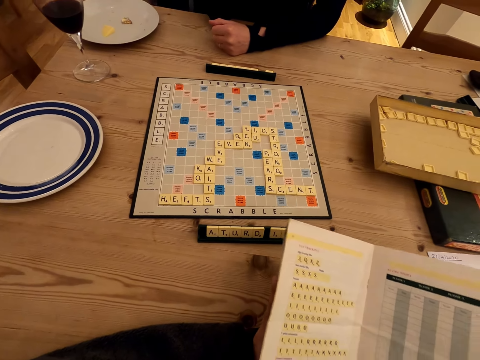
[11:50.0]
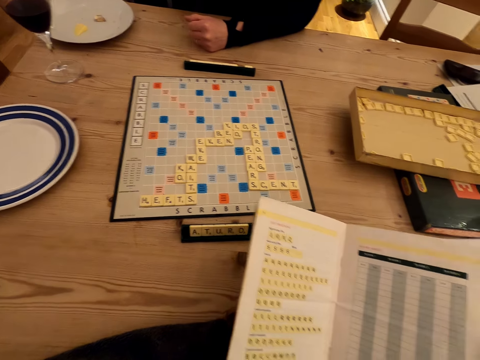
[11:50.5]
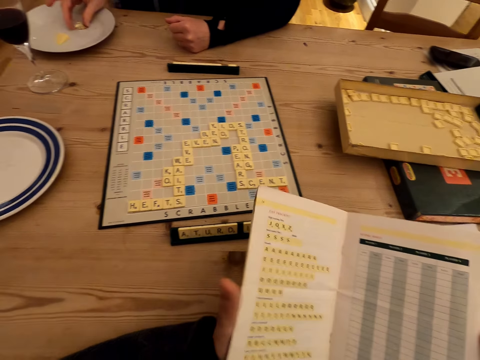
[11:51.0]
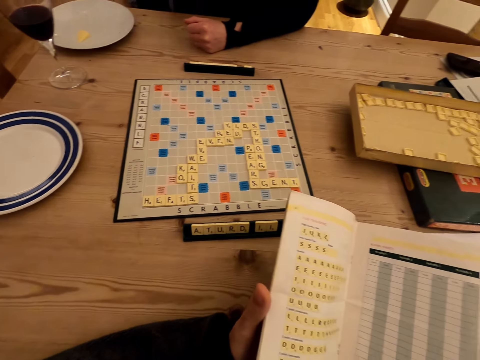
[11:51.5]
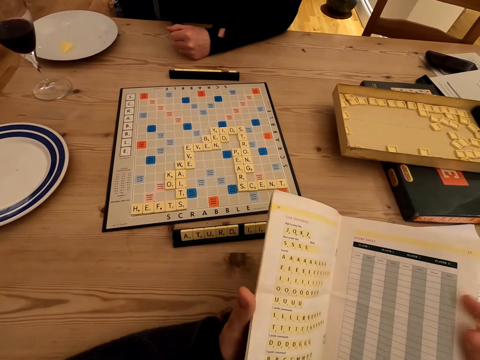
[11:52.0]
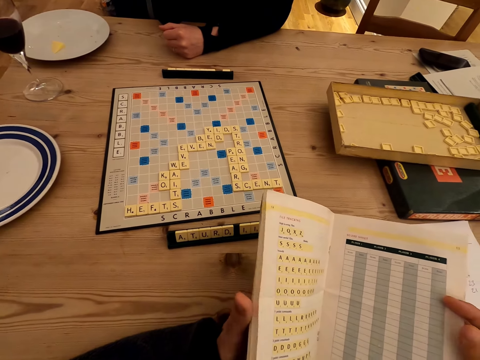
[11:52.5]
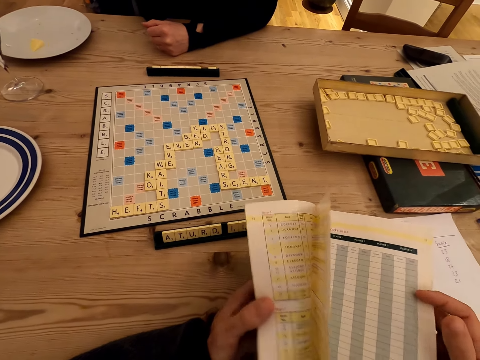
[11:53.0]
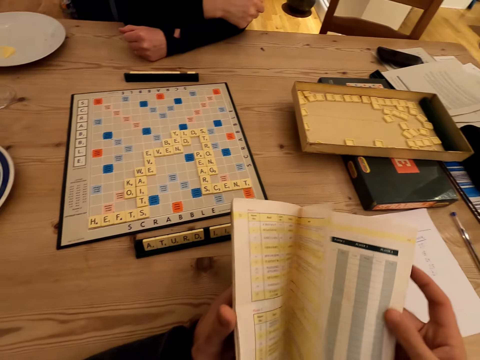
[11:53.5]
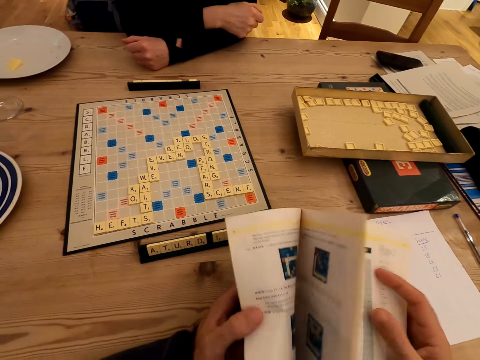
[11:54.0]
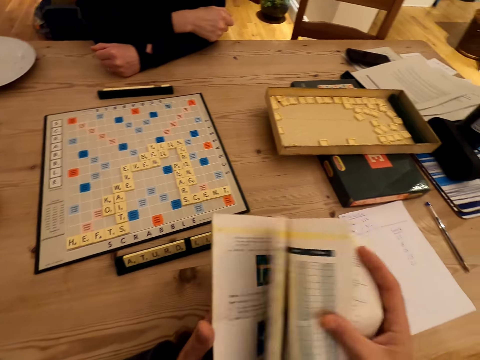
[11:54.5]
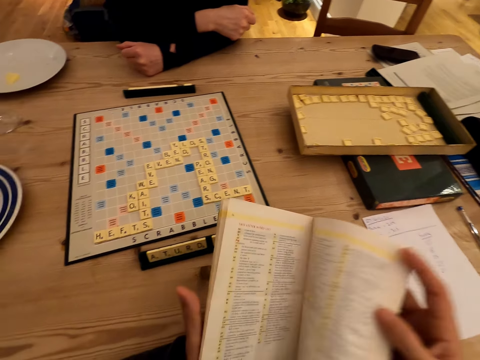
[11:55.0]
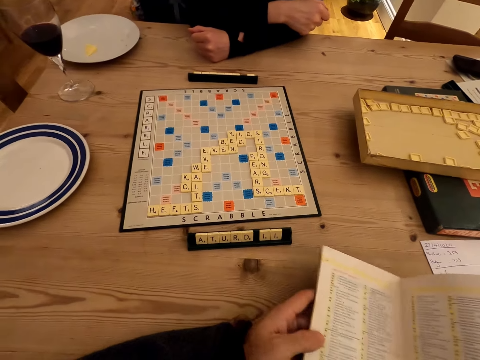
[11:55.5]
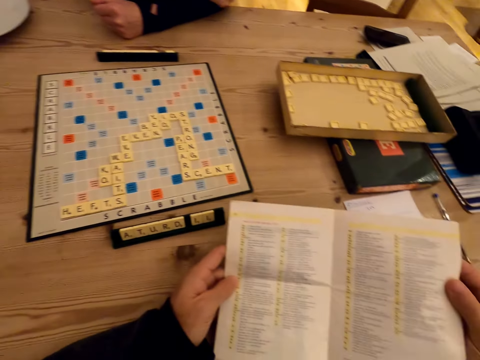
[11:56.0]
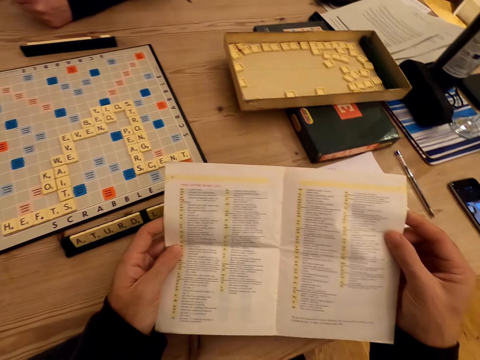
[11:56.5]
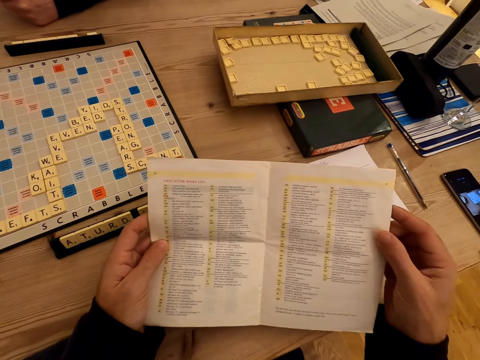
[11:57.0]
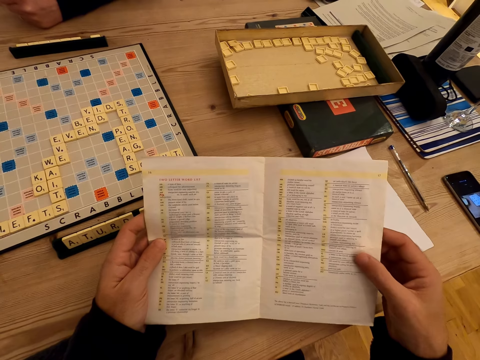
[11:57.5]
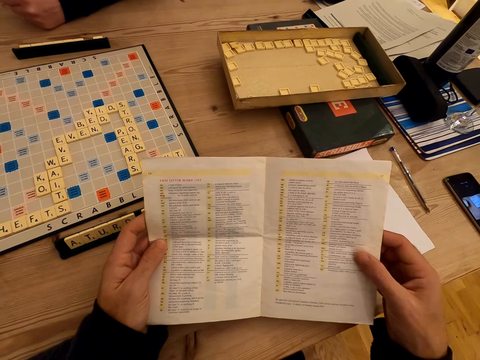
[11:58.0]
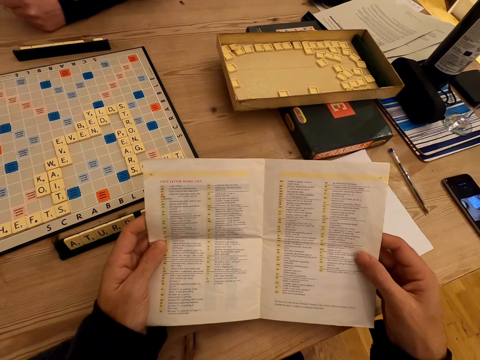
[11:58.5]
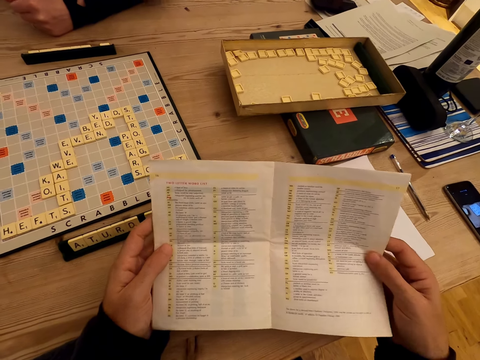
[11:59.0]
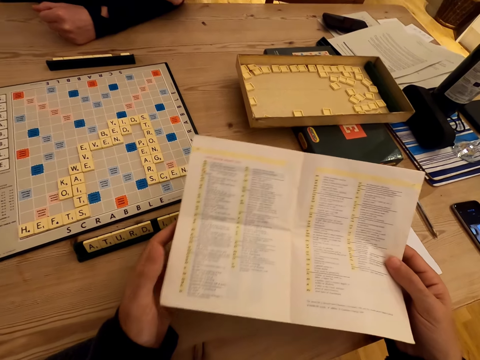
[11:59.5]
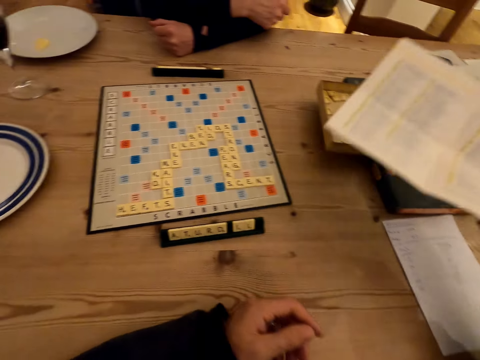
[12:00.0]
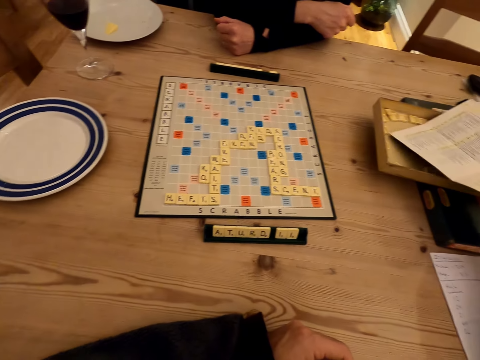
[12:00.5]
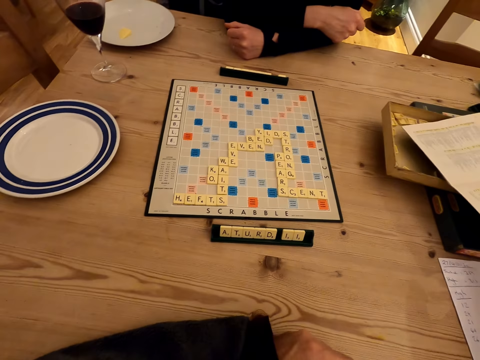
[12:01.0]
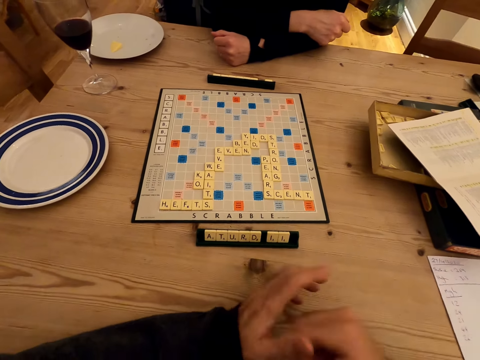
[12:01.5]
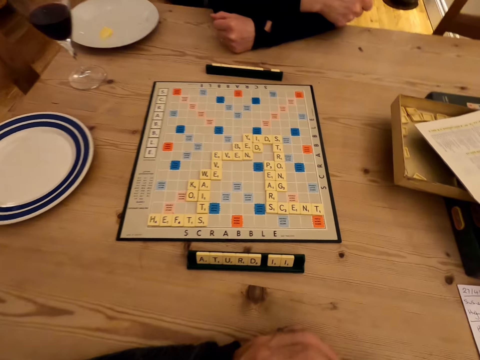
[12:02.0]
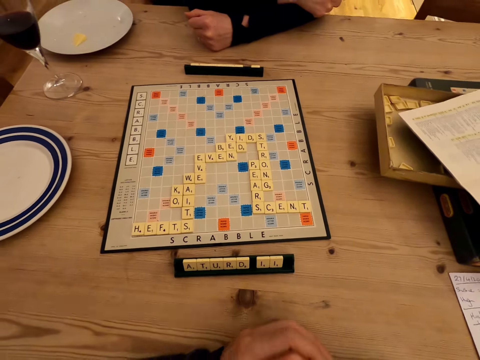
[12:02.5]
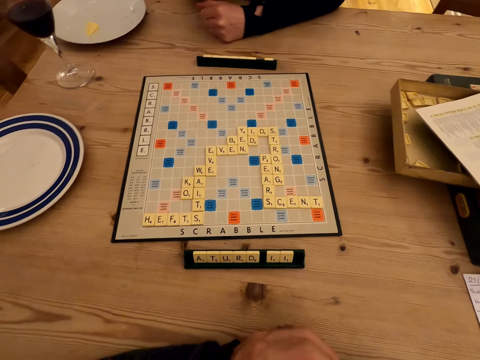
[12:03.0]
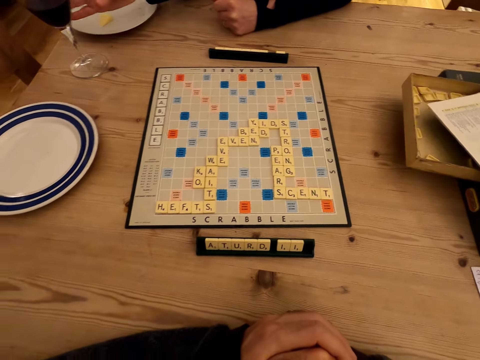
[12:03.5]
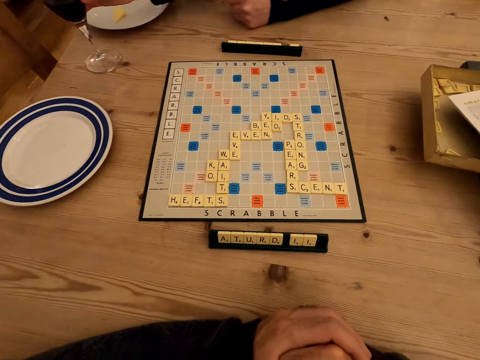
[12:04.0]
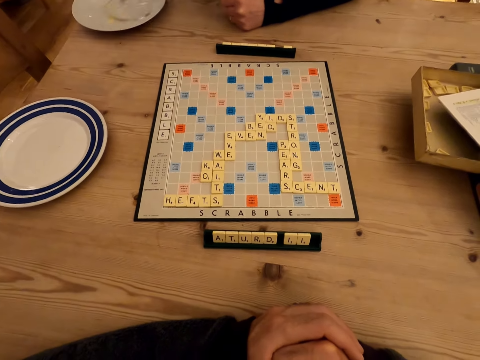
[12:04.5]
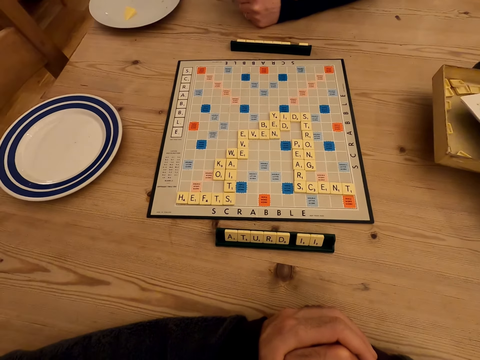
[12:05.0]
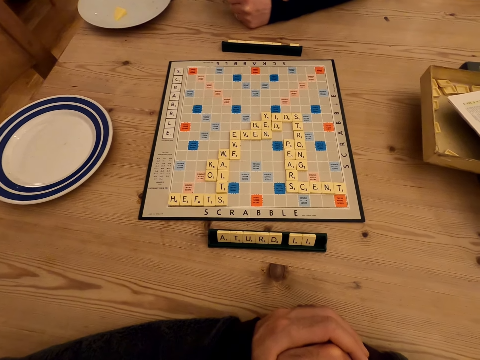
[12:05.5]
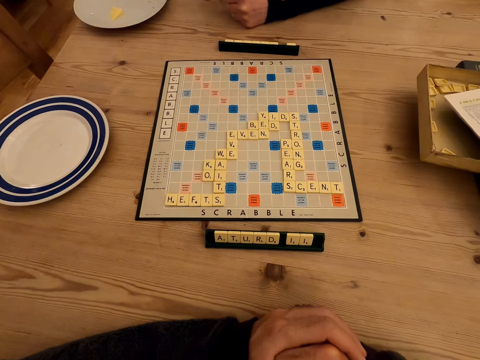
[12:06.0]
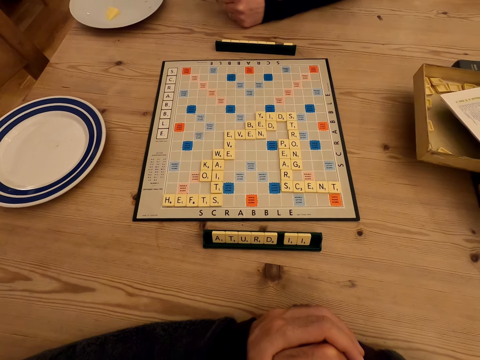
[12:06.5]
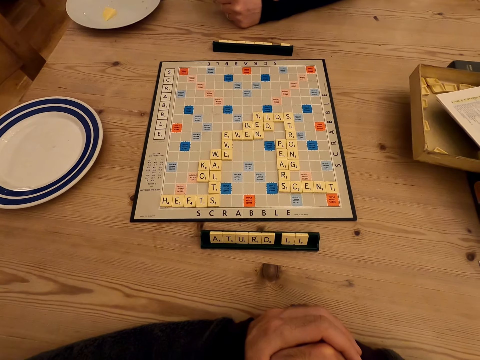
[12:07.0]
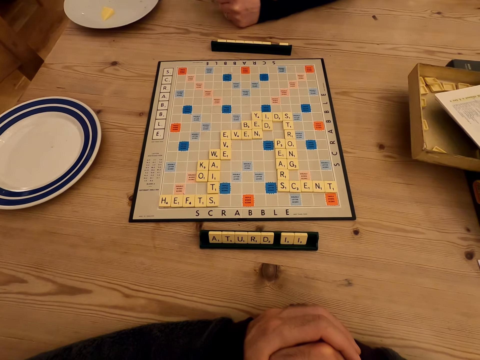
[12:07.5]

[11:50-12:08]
The camera wearer peruses the book or booklet. They turn the page of the book. They peruse the book. They put the booklet on the table. They look at the scrabble board. A person takes a glass of juice. The person guzzles the glass with the juice.

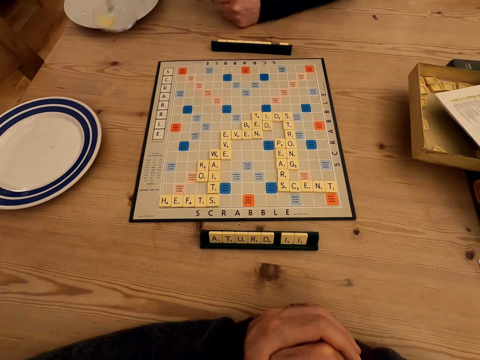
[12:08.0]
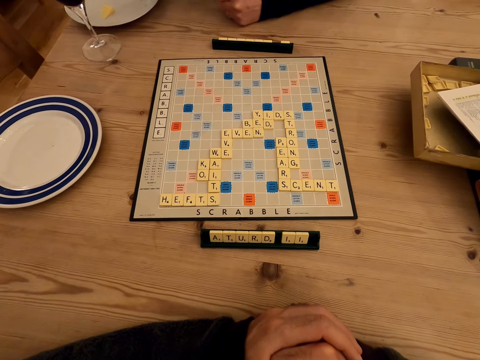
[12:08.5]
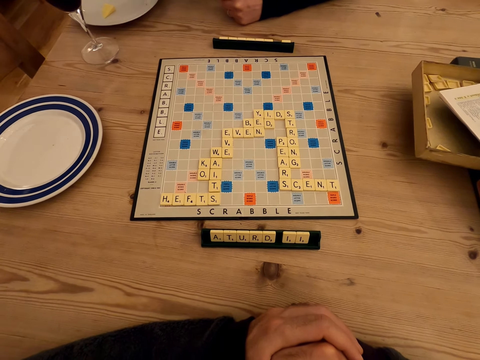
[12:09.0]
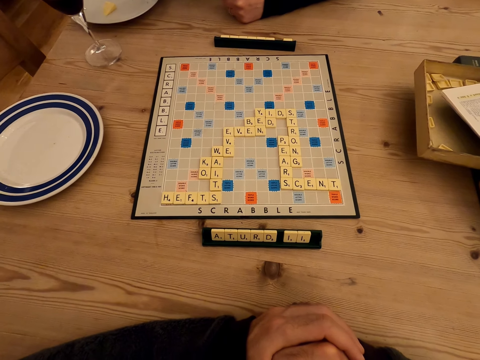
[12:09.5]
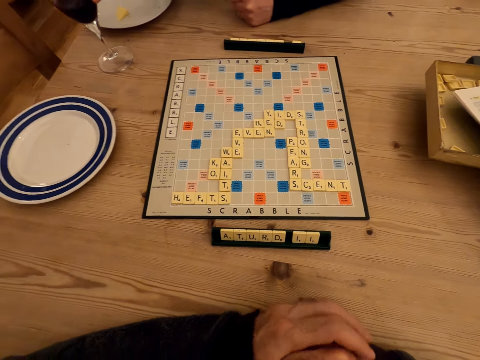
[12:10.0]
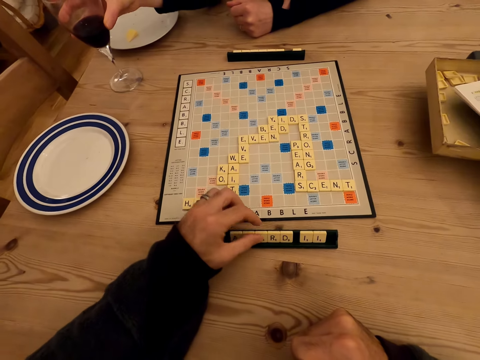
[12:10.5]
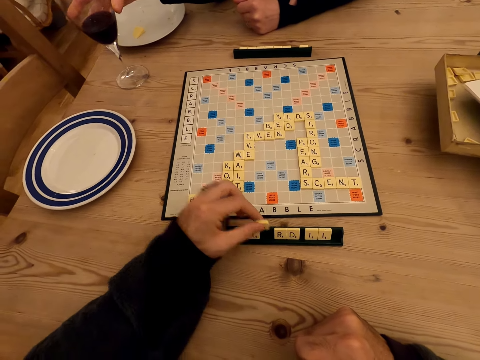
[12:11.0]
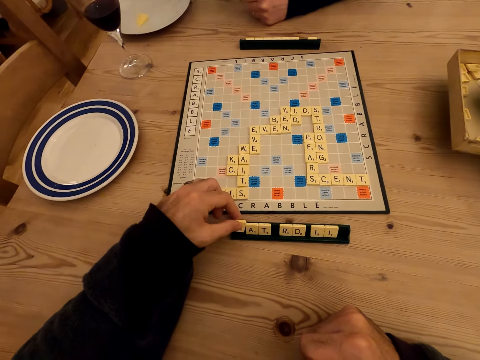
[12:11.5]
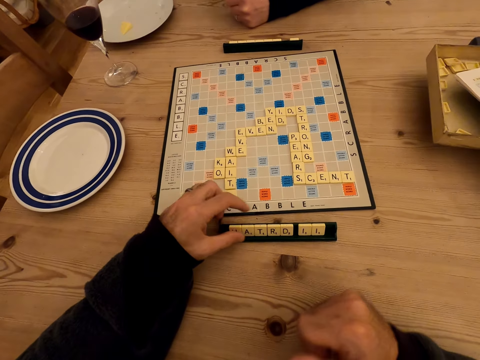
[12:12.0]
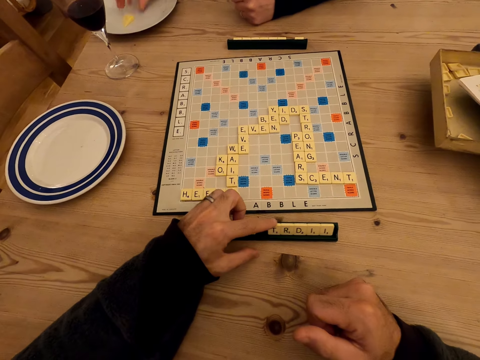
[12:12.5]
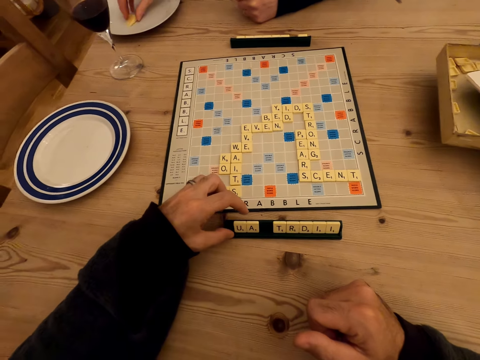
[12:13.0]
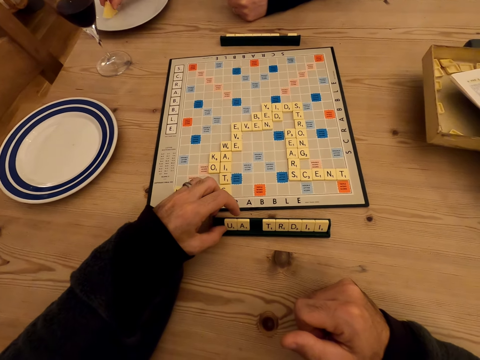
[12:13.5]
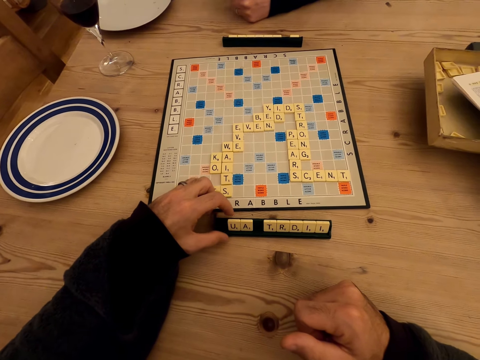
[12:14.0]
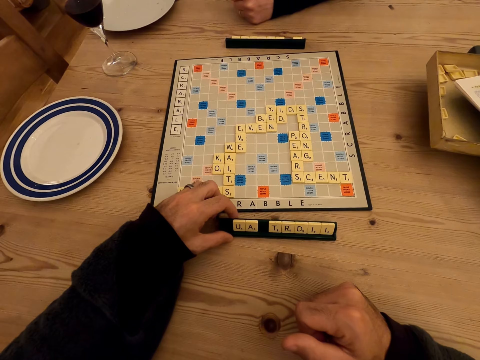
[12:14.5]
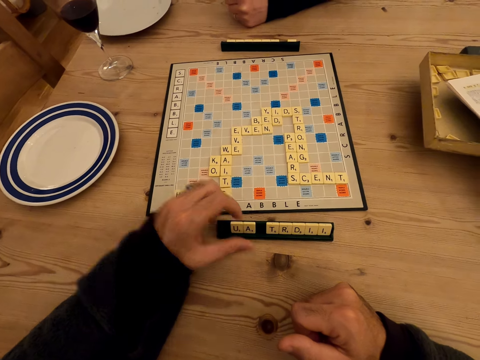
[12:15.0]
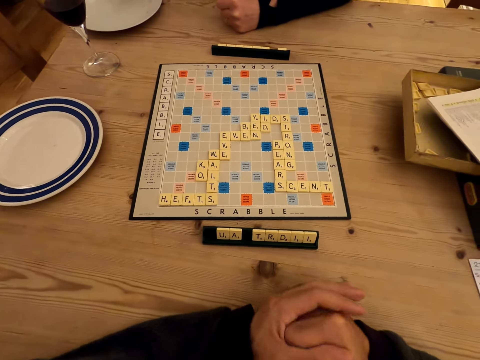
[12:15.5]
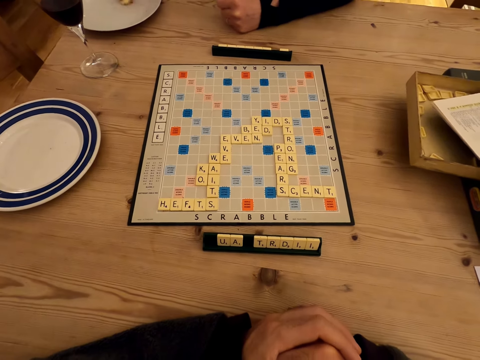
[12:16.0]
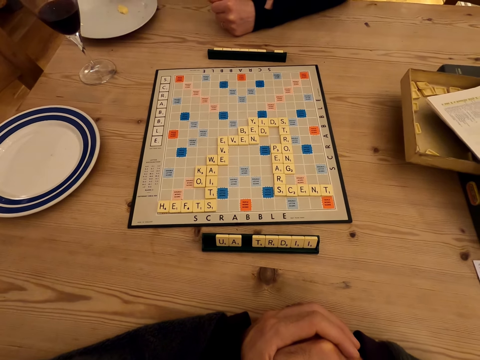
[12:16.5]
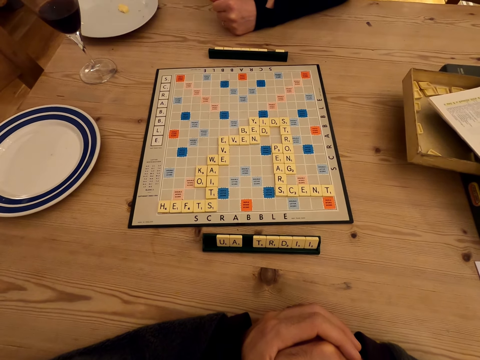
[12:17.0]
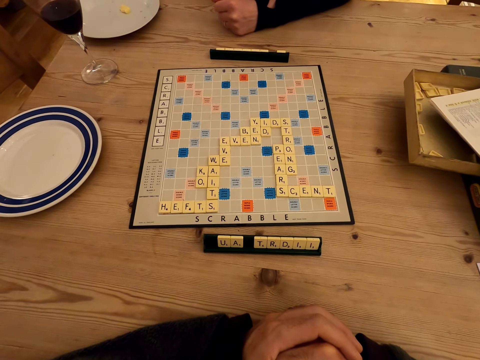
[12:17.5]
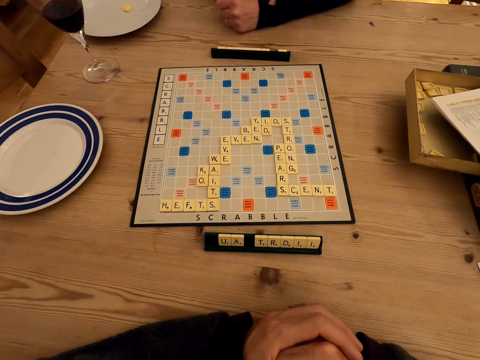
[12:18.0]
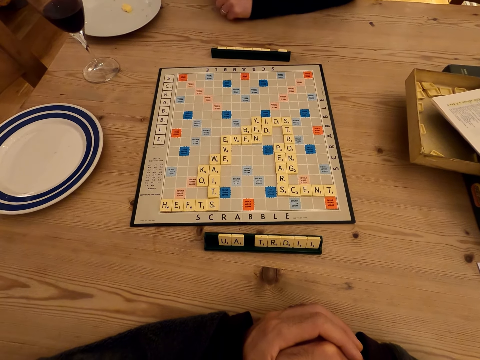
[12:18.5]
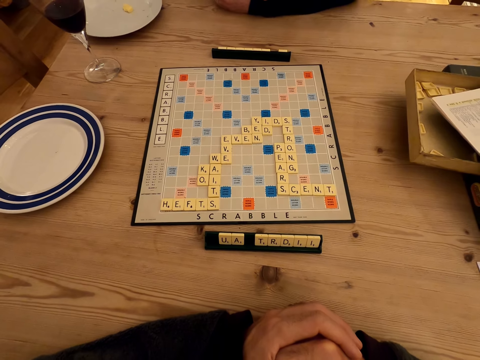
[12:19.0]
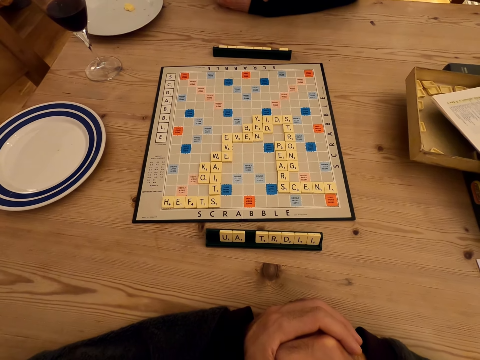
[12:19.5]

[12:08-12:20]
The person puts the glass on the table. The camera wearer plays with the scrabble letters. The person eats the snack. The camera wearer looks at the scrabble board.
